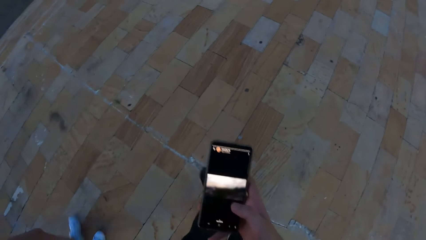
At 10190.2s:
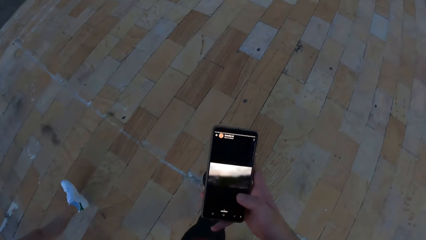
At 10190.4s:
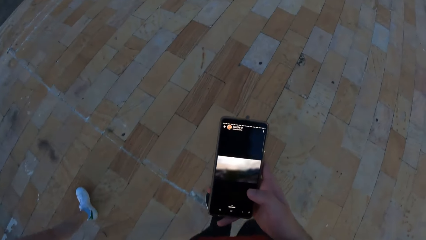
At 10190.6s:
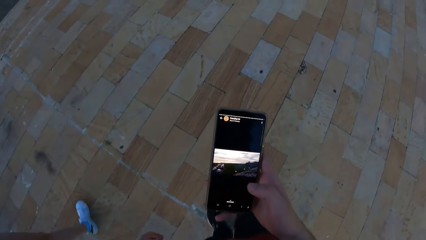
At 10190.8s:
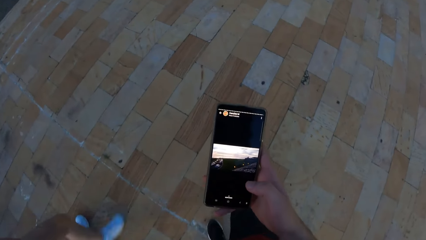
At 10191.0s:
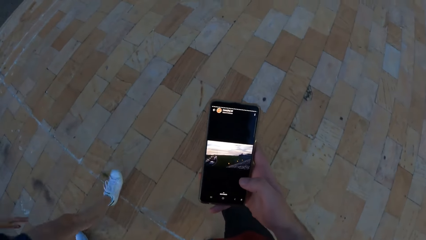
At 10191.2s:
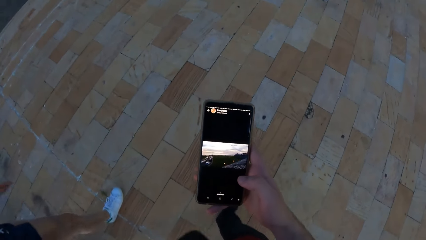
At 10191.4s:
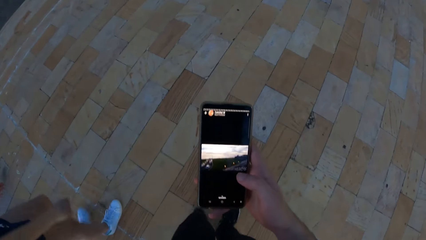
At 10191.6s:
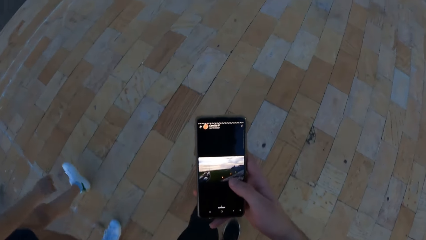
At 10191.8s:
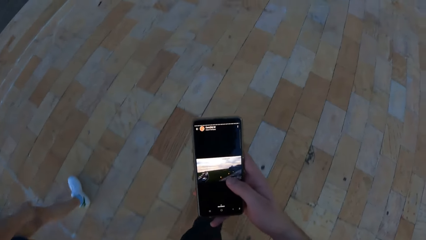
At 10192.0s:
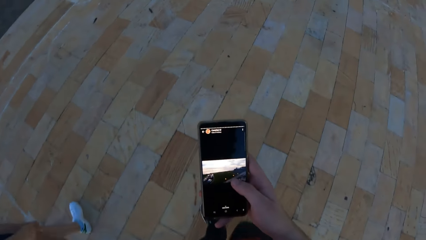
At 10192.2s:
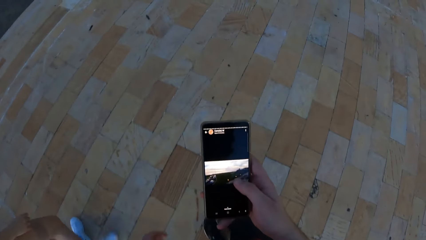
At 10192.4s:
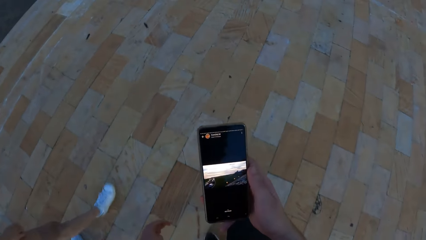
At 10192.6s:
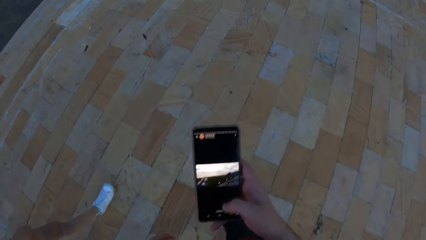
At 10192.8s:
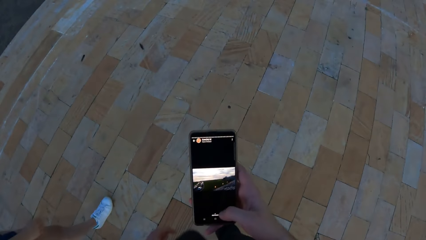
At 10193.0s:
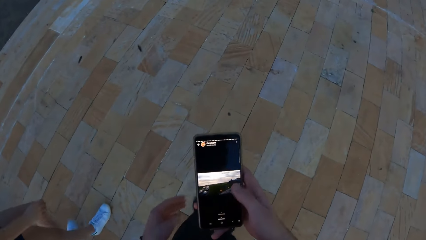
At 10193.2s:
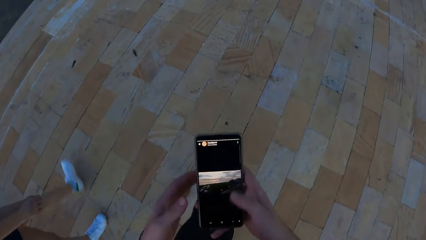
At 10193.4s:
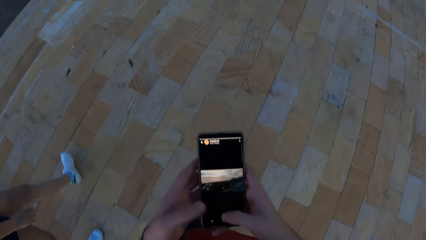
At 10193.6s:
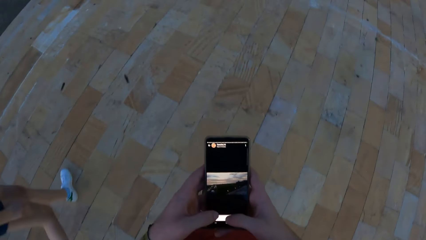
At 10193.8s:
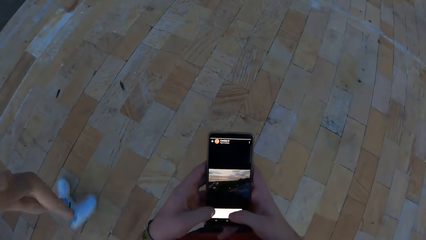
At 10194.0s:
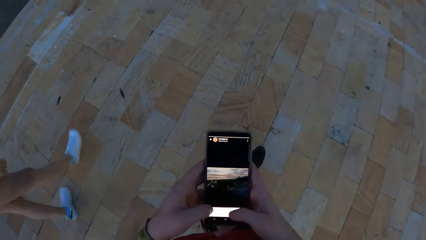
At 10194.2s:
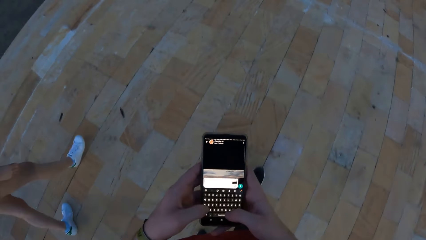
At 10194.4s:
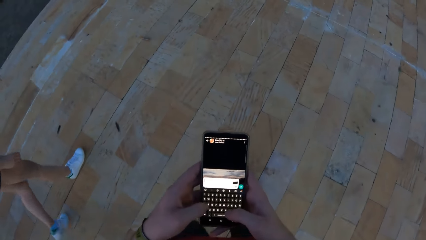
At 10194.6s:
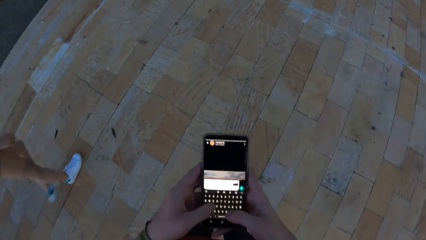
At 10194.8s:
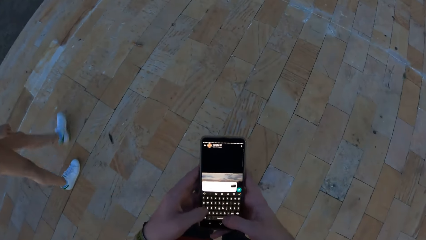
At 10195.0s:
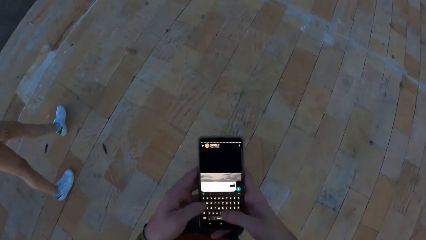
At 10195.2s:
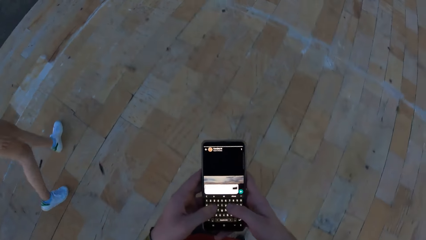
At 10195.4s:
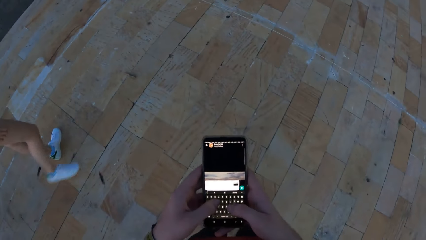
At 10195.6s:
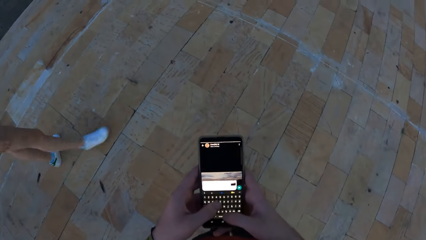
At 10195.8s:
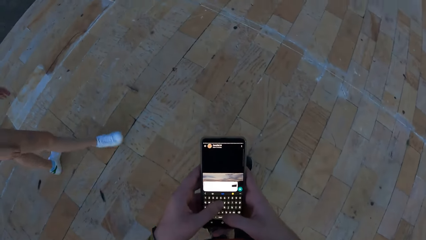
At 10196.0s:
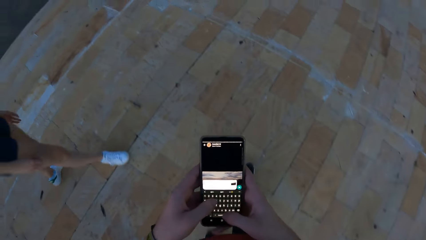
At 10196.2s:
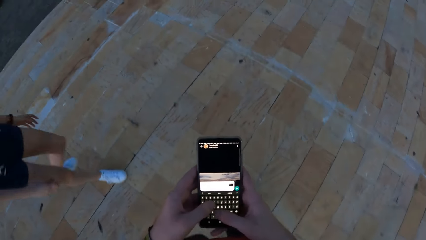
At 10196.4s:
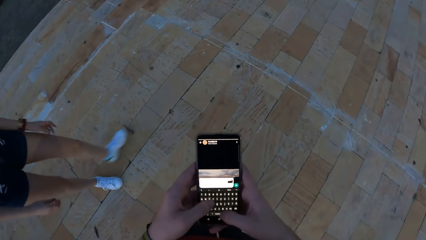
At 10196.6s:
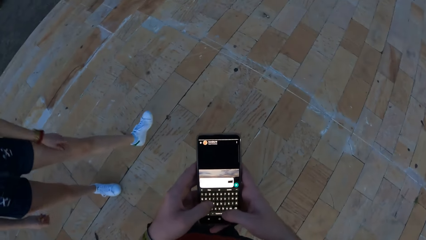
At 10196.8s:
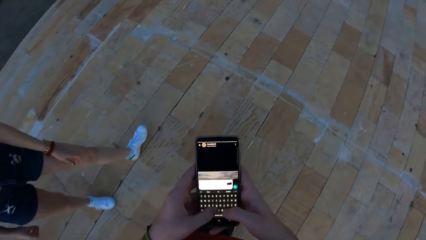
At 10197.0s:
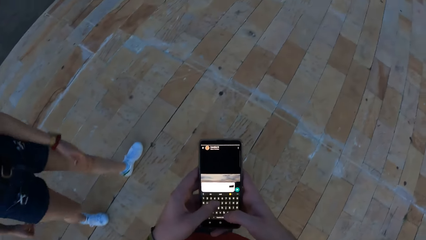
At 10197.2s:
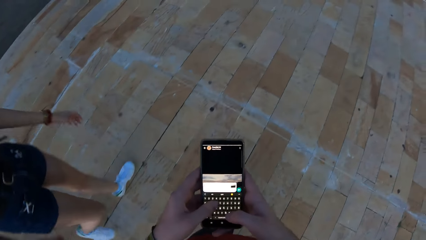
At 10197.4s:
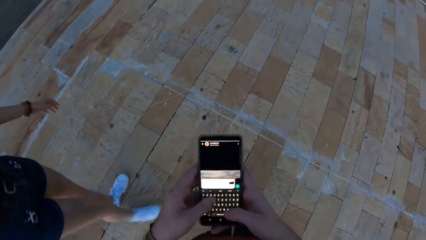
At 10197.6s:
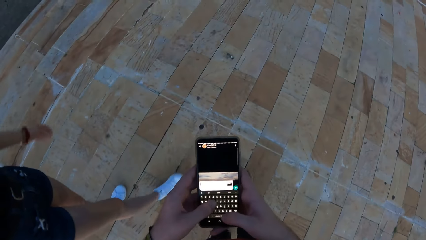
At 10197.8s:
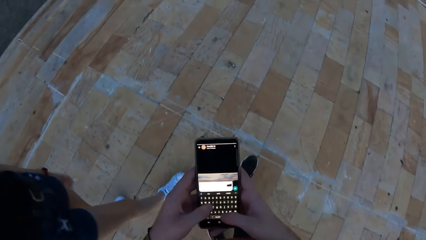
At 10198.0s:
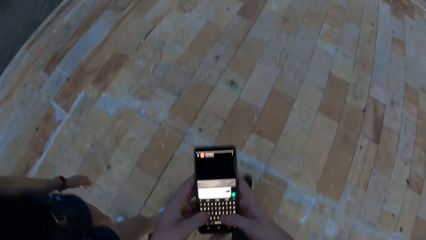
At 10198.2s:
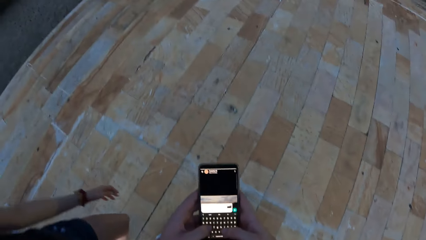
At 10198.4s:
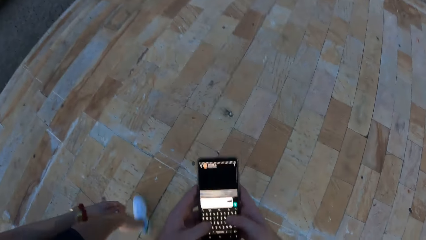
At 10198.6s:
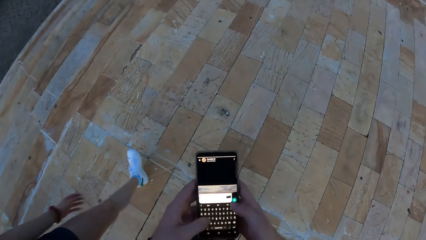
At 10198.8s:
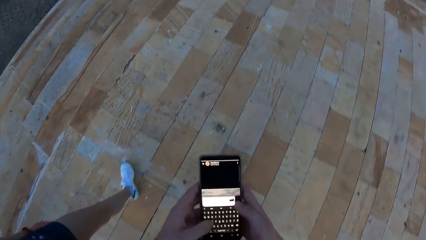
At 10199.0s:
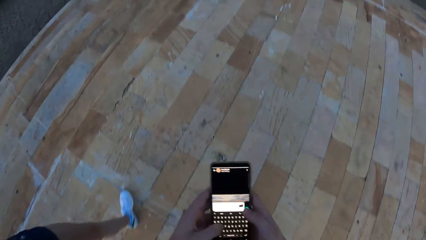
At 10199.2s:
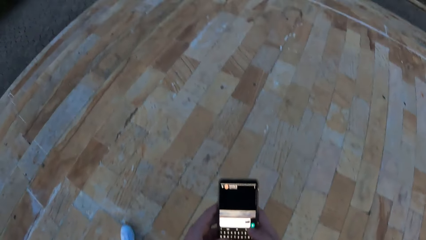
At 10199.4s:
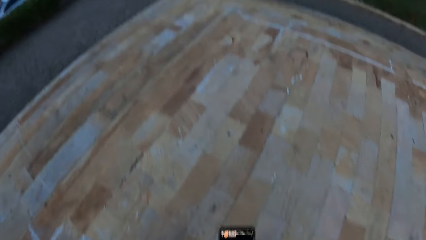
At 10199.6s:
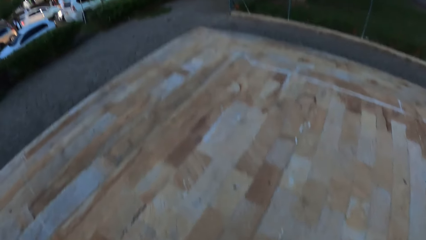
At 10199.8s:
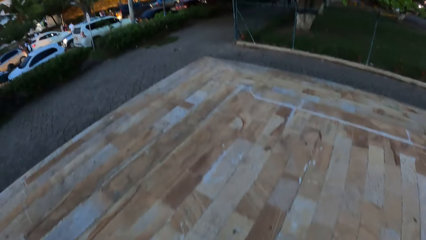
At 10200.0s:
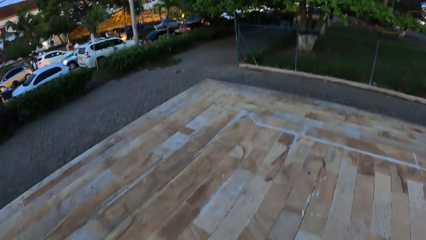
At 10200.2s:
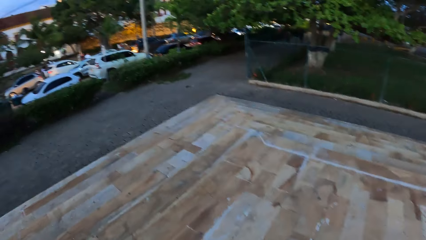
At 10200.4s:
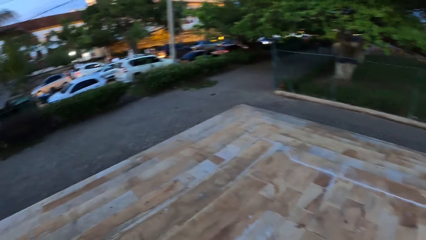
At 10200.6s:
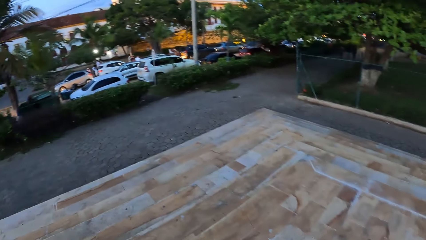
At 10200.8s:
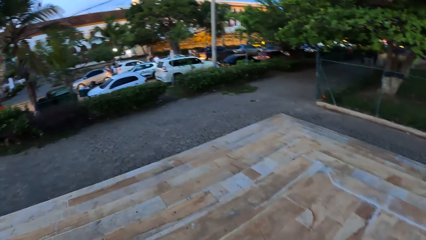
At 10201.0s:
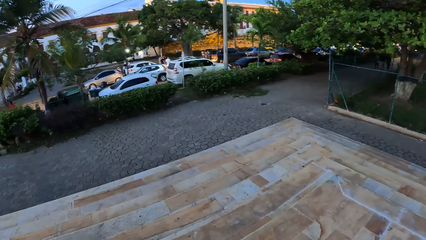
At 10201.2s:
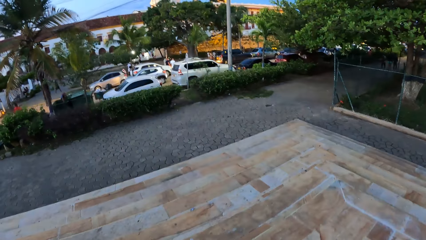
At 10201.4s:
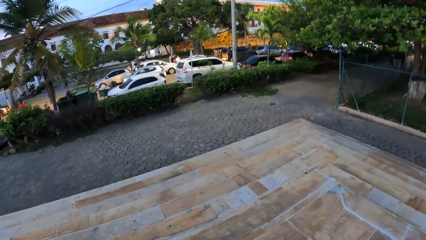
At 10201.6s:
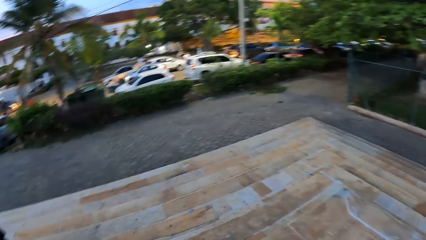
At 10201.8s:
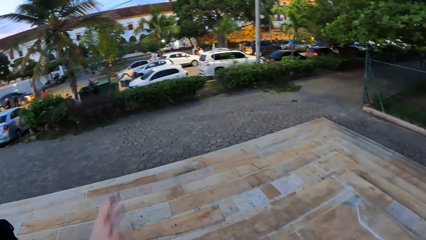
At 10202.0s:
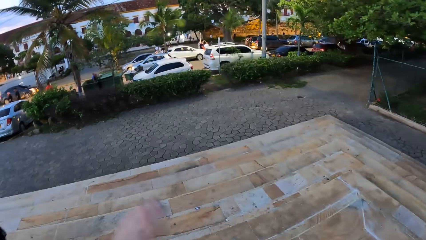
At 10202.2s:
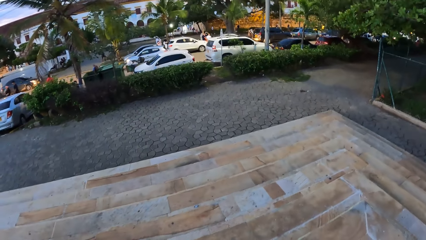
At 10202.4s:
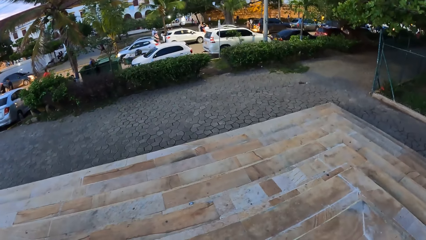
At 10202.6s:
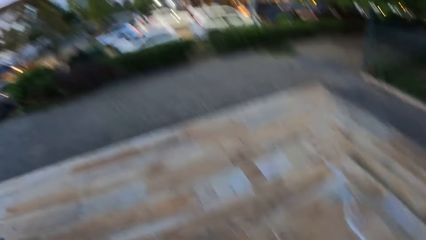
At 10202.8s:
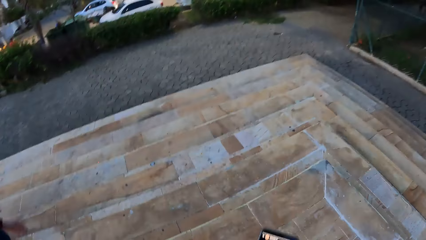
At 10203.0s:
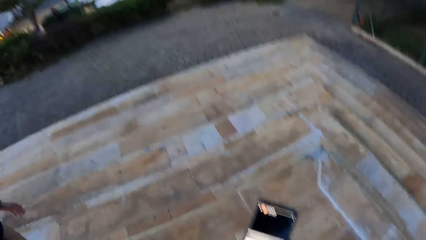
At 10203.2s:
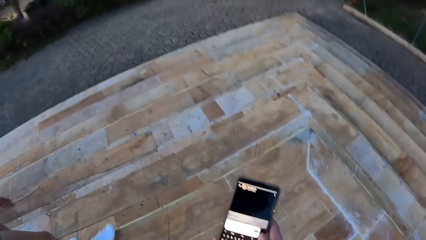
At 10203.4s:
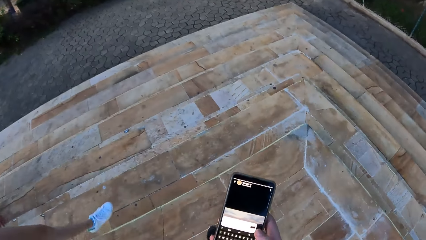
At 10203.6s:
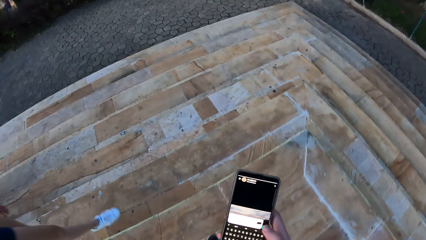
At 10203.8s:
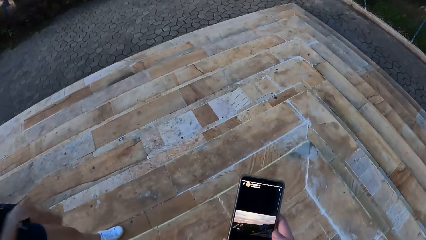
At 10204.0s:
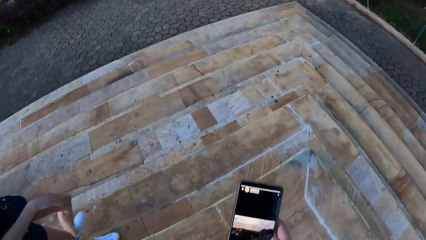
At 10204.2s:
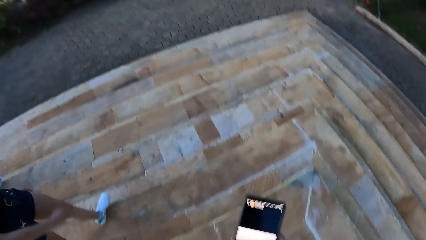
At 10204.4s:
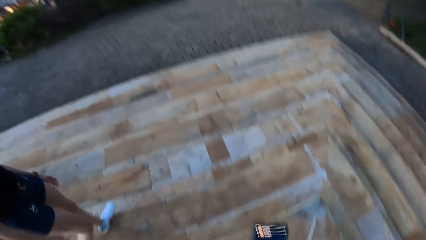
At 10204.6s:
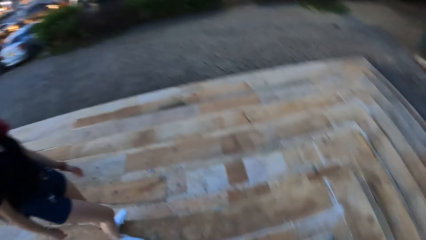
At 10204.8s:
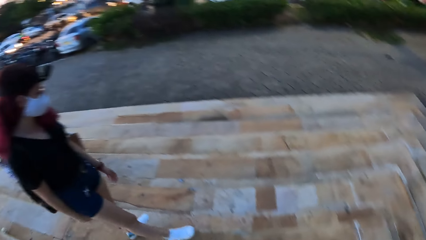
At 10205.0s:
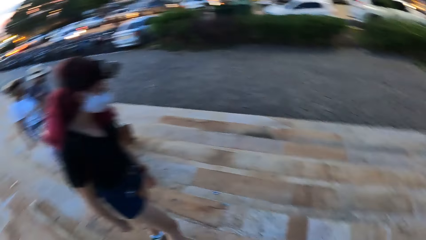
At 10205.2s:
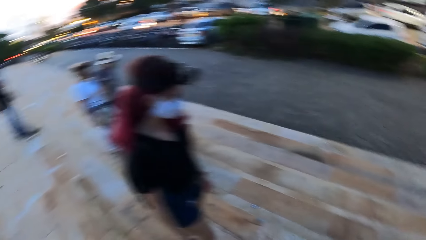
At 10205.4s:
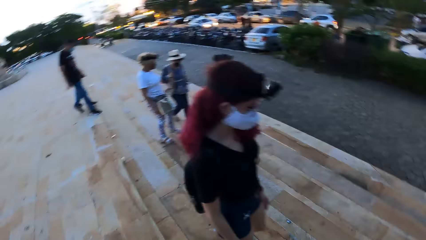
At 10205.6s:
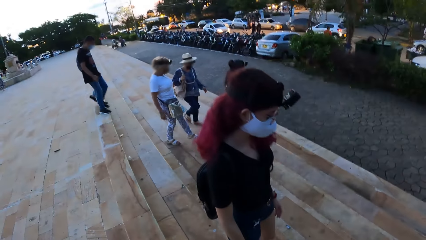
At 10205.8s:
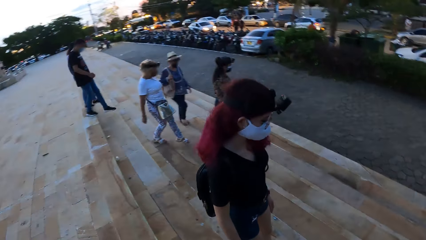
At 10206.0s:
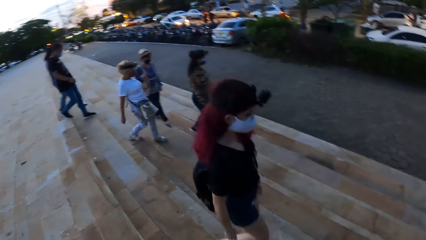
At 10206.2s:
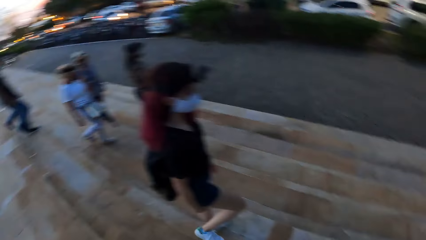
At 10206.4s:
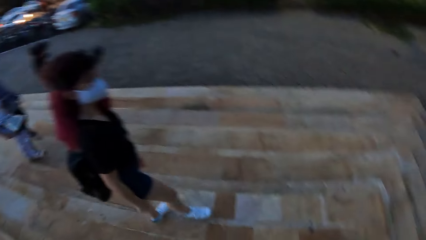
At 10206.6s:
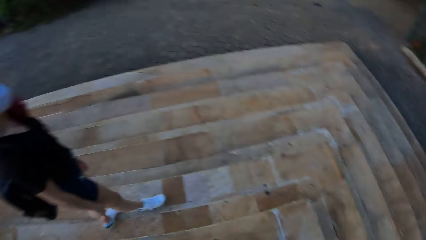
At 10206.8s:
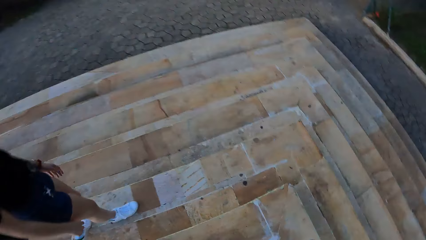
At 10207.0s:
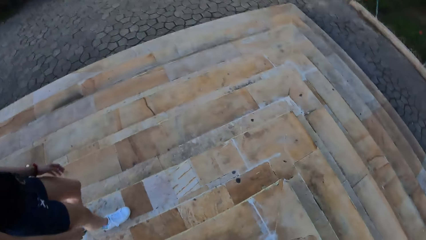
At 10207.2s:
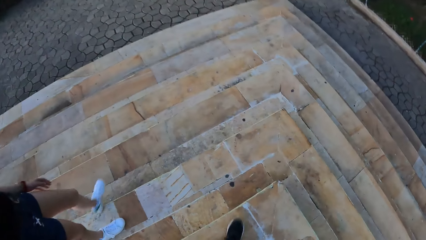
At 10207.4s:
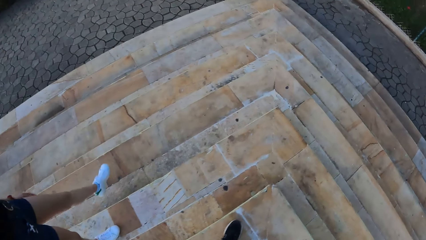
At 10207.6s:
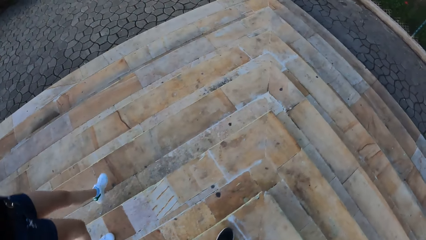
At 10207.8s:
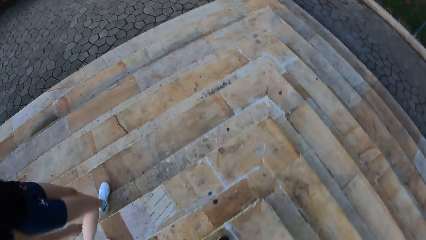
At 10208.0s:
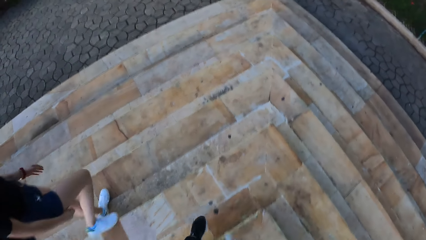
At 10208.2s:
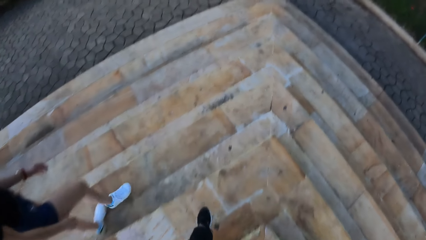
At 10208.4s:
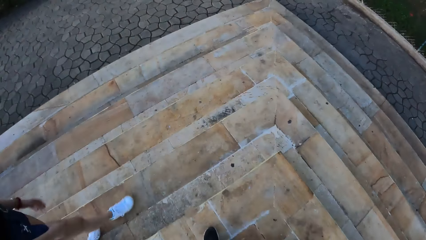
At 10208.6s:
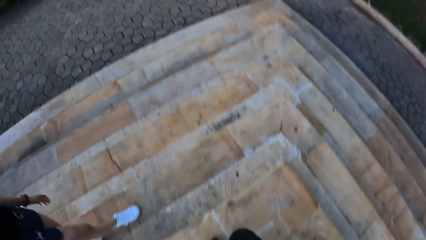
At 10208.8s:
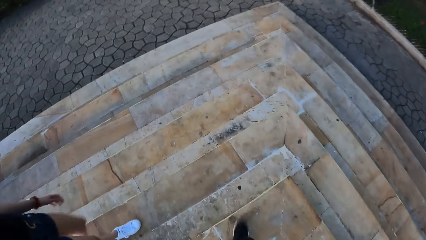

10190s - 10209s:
The camera wearer walks around the open area. He scrolls through his phone with his right hand. He walks down the staircase.
